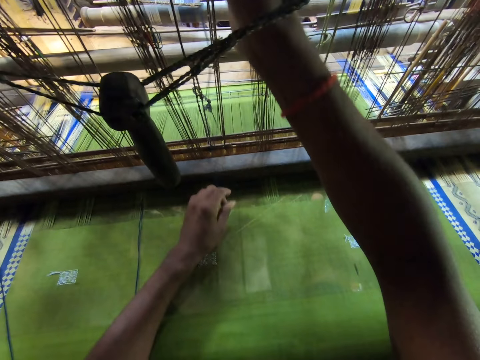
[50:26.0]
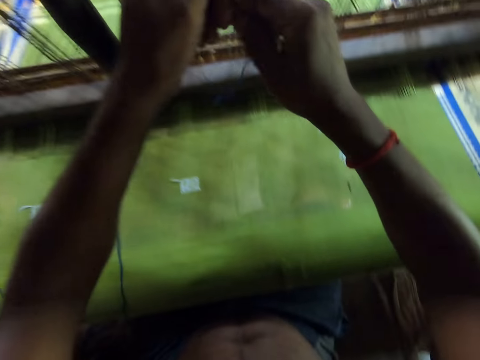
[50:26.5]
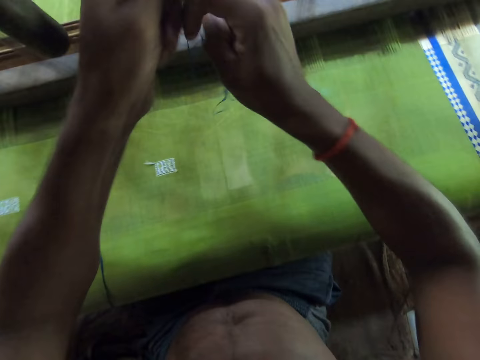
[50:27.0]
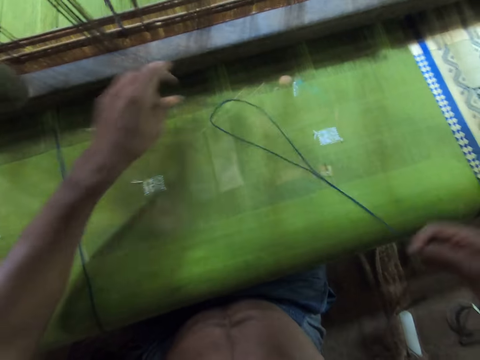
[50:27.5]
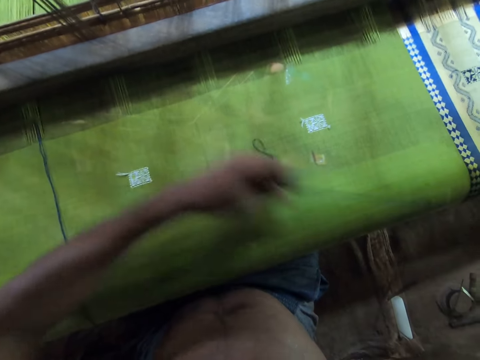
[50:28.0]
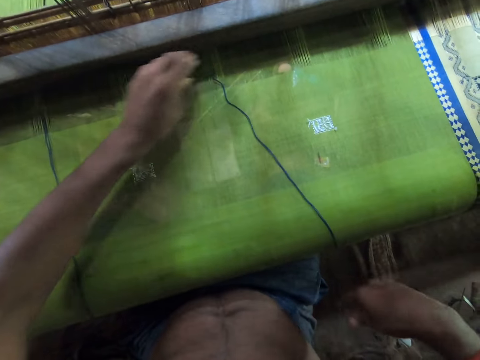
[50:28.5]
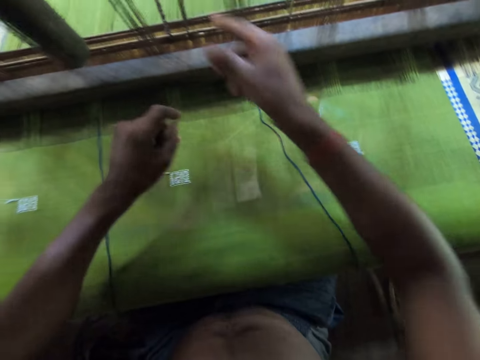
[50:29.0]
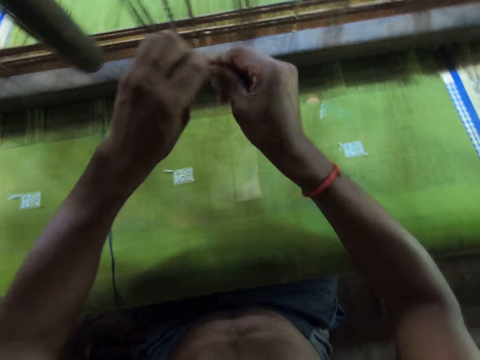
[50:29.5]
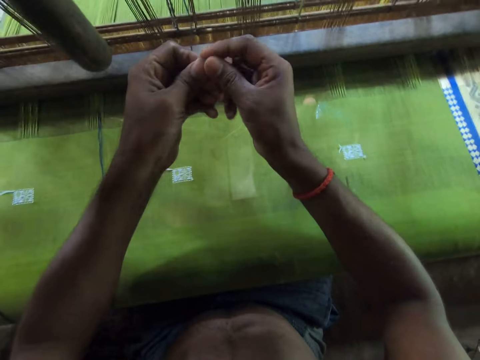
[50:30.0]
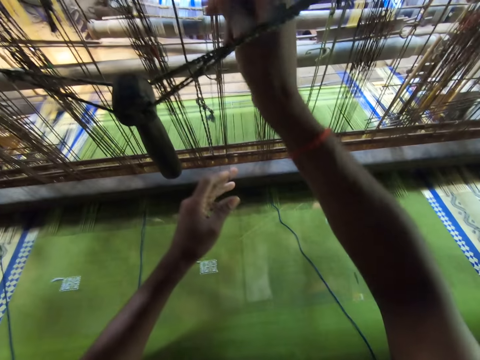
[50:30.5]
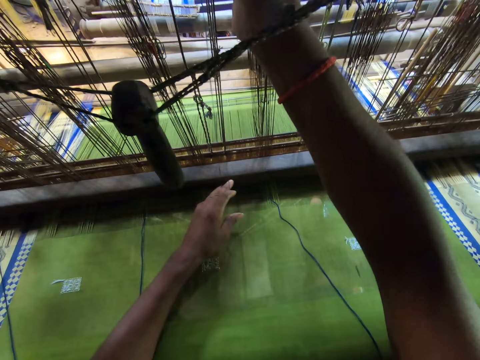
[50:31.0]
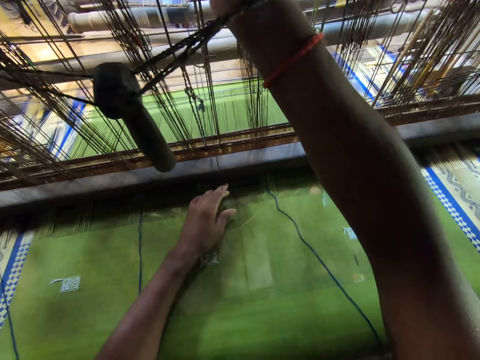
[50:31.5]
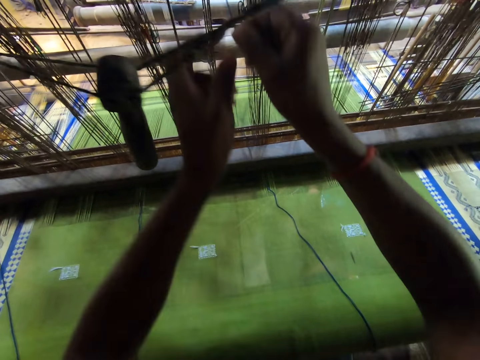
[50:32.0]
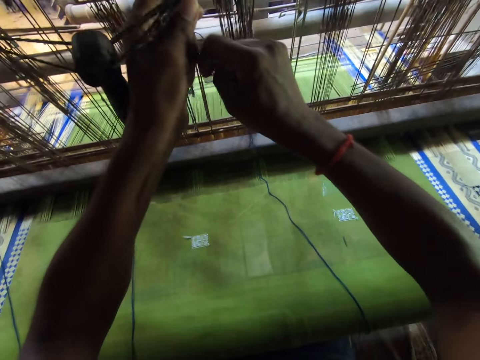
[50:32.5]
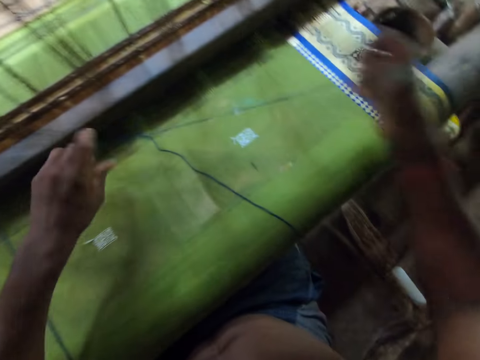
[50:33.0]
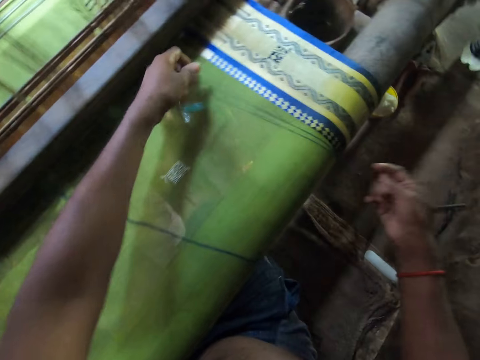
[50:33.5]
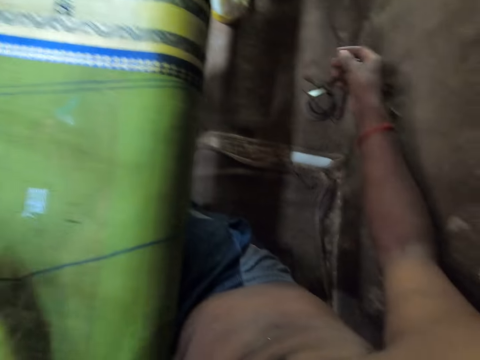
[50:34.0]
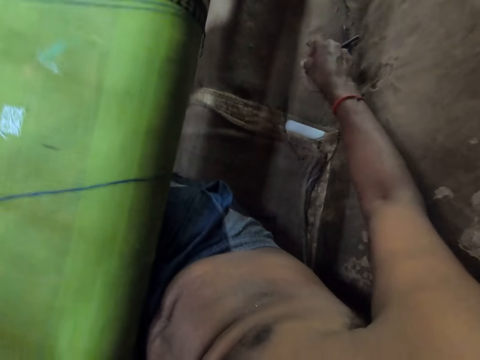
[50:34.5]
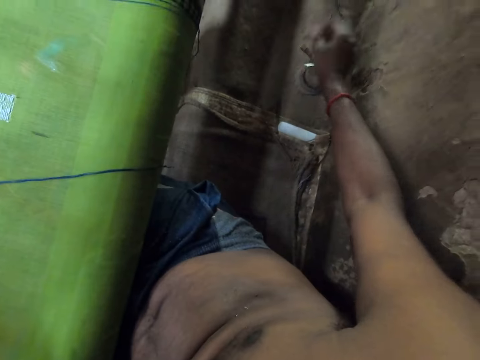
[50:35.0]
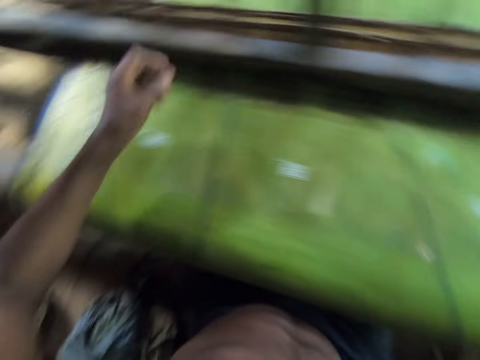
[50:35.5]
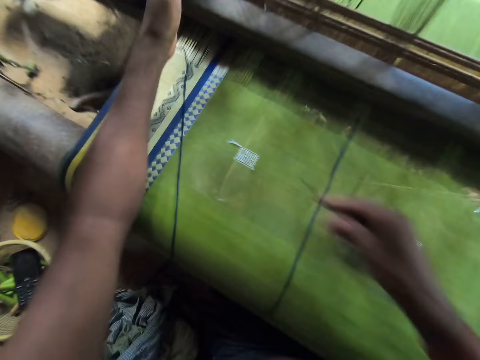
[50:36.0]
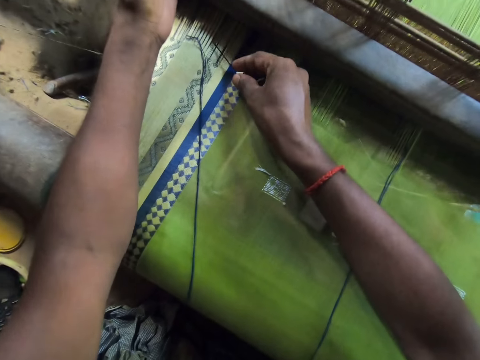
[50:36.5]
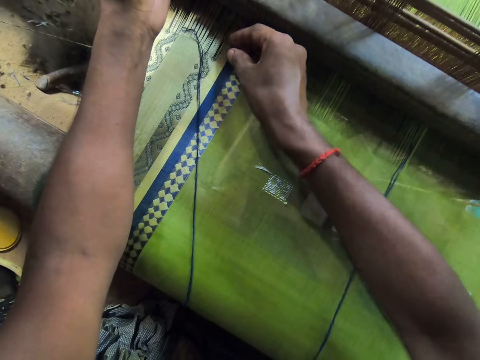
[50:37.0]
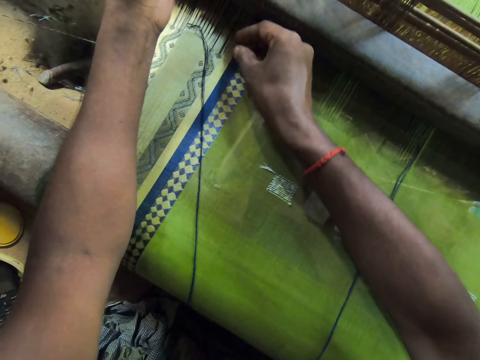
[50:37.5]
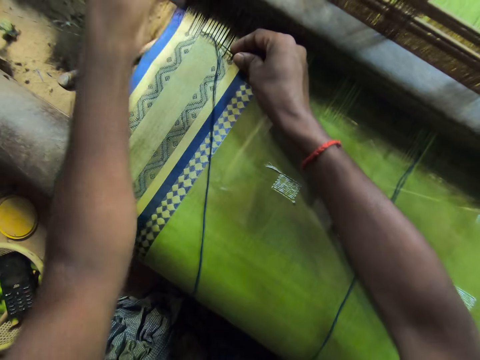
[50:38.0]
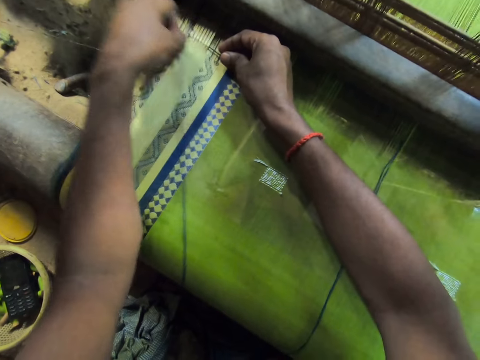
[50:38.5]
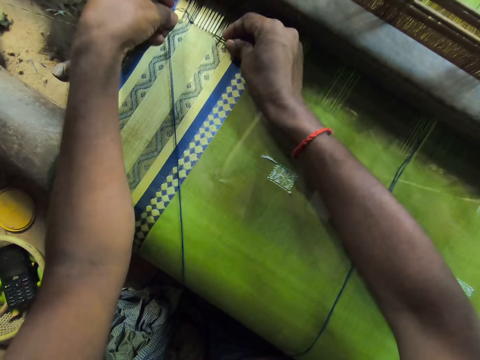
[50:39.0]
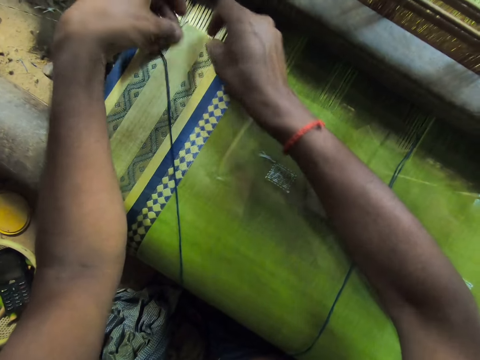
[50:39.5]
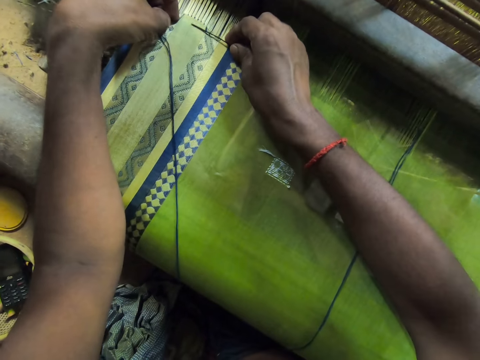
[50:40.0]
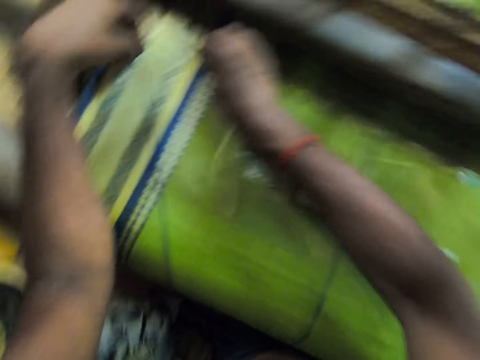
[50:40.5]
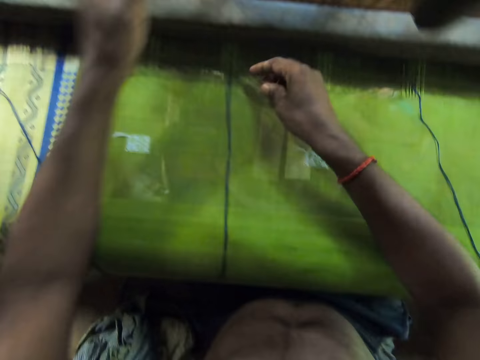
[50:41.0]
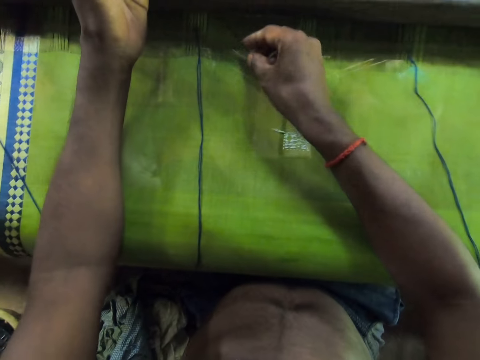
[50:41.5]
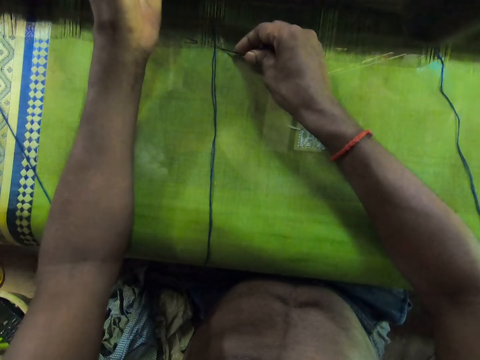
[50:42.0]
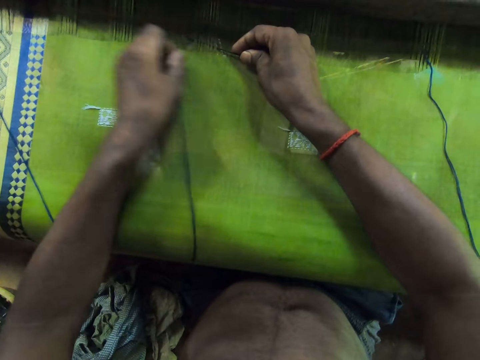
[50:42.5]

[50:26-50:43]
The camera wearer drops the thread on the fabric with both hands. He picks the thread from the fabric with both hands. He drops the thread on the fabric with both hands. He picks a thread from the loom machine with both hands. He drops the thread on the fabric with both hands. He picks the piece of metal or needle from the floor with his right hand. He attaches the threads to the fabric with his left hand and the piece of metal in his right hand. He passes the strings through the cloth with the needle.

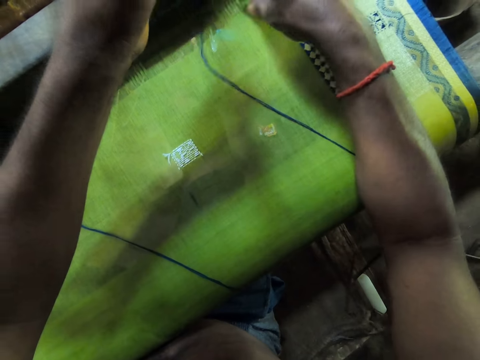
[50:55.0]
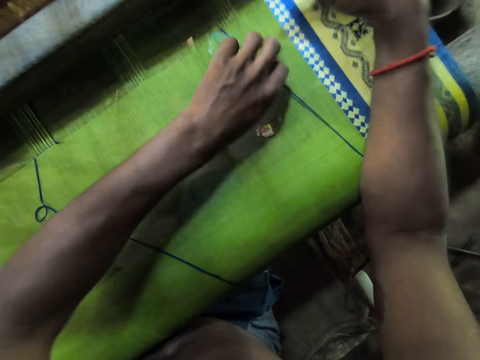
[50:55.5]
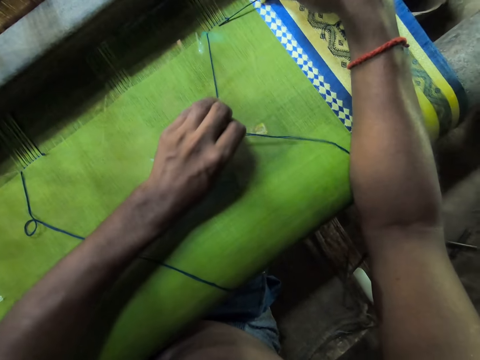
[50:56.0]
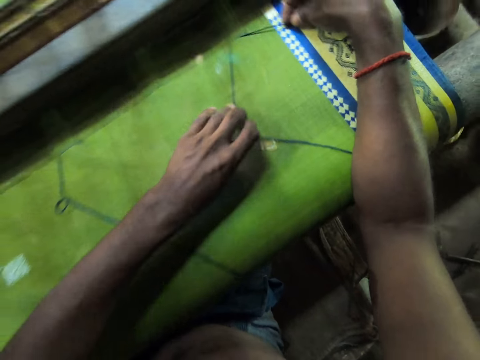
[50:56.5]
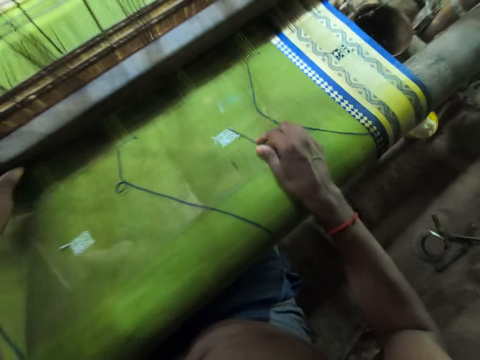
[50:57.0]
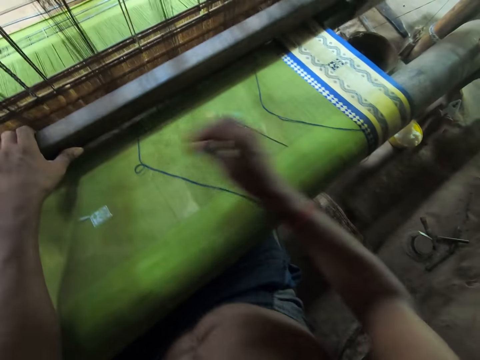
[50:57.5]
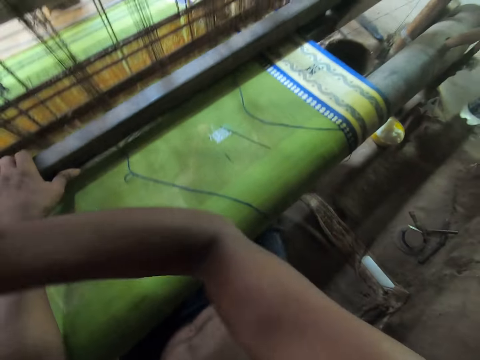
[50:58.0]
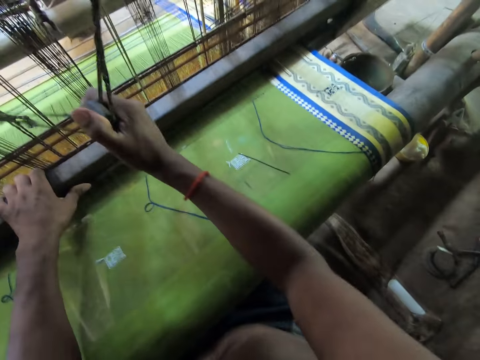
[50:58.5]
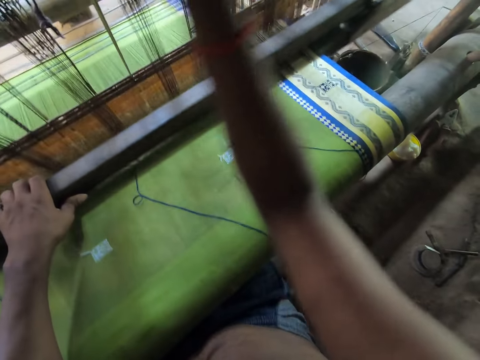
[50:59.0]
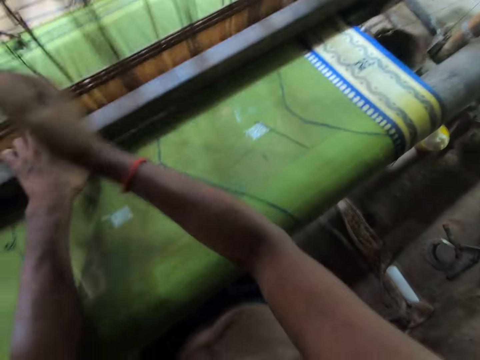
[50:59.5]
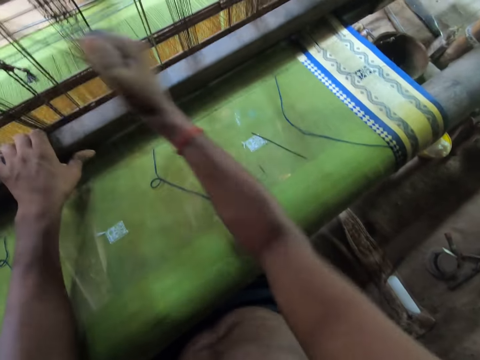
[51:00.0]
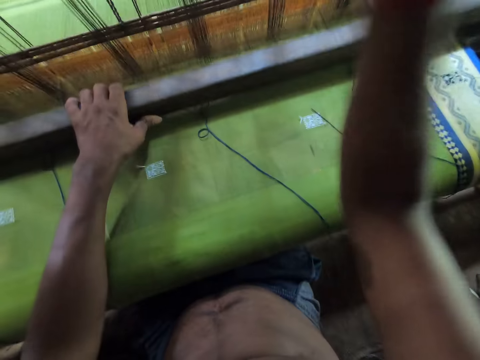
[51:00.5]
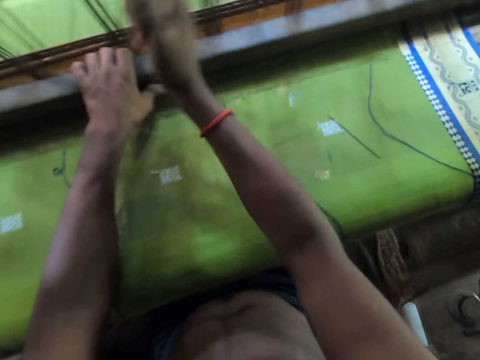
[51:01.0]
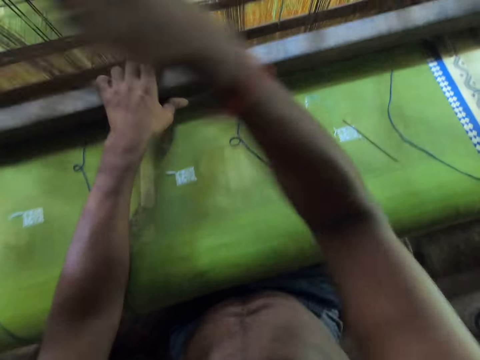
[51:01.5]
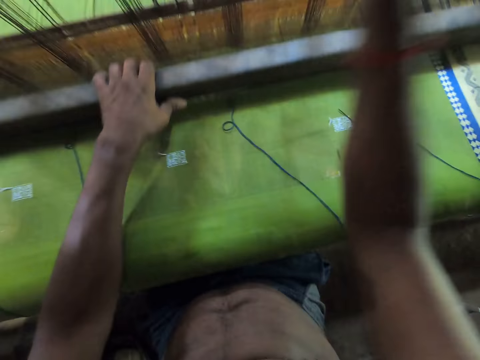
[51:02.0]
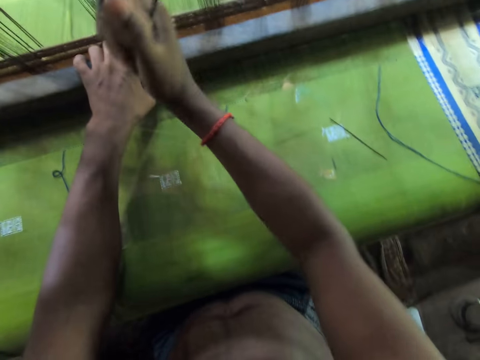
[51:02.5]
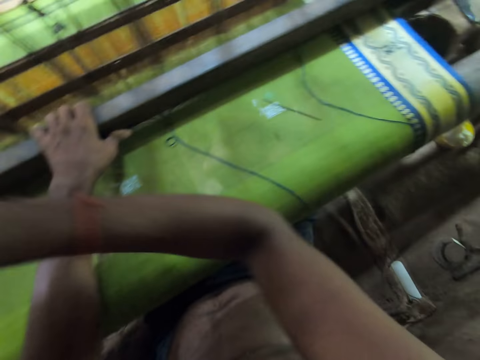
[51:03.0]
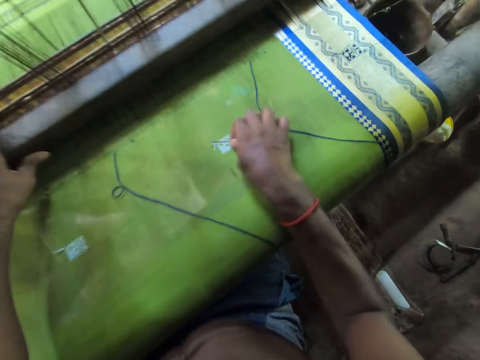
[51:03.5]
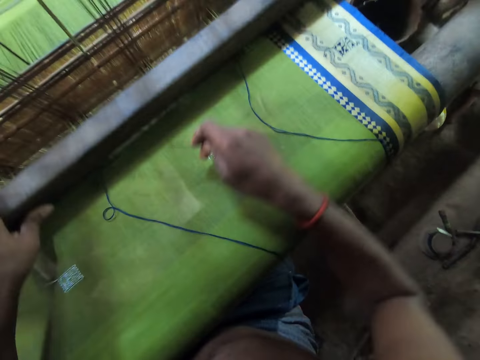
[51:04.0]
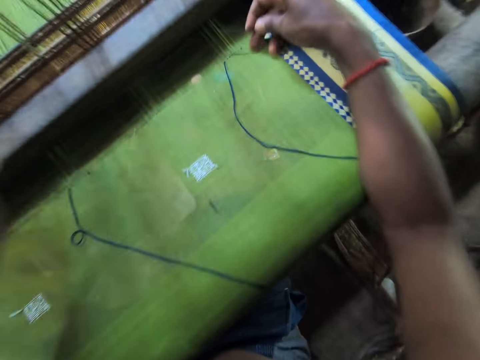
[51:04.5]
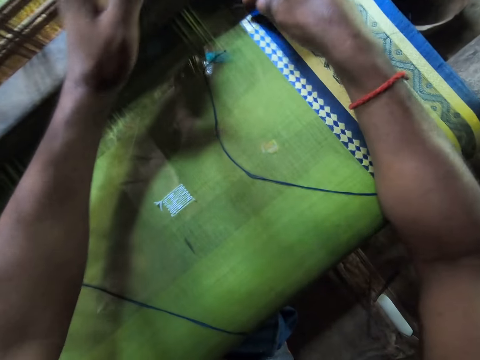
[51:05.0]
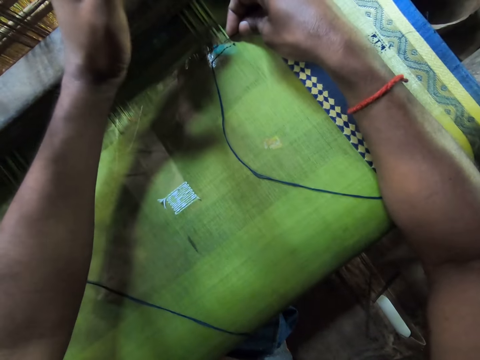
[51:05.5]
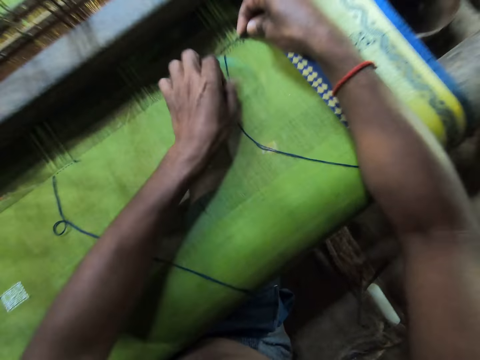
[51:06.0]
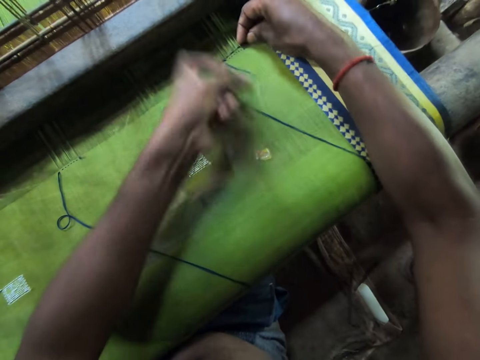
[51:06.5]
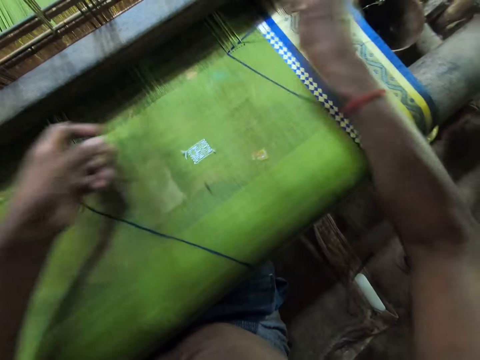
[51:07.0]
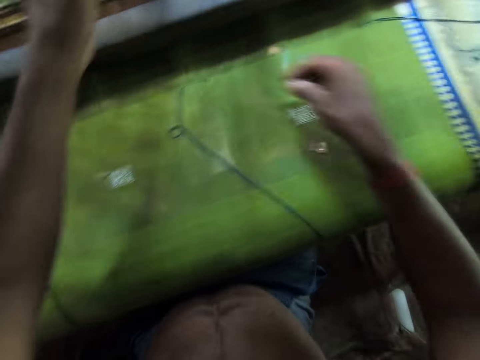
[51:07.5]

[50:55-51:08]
The camera wearer weaves the fabric with the loom machine with both hands. He drops the piece of metal on the fabric with his right hand. He picks the piece of metal or needle from the fabric with his right hand. He attaches the threads to the fabric with his left hand and the piece of metal in his right hand. He pulls strings through the cloth with the needle.
